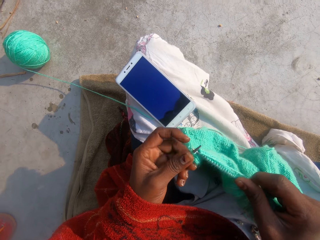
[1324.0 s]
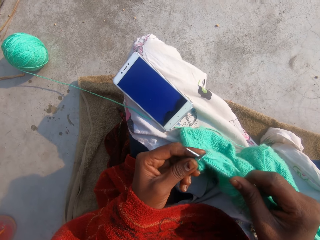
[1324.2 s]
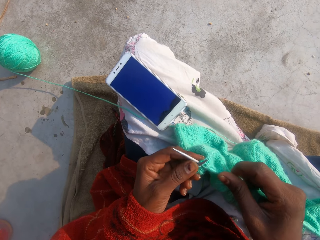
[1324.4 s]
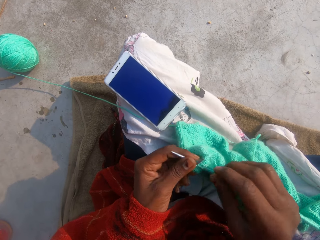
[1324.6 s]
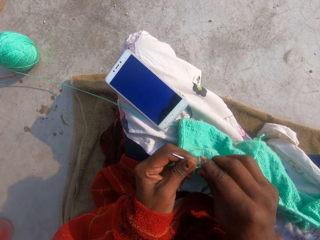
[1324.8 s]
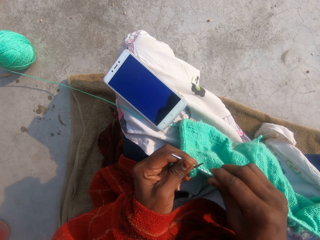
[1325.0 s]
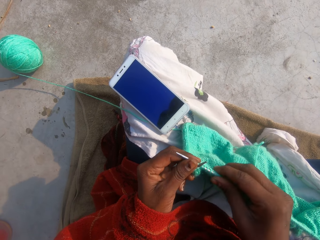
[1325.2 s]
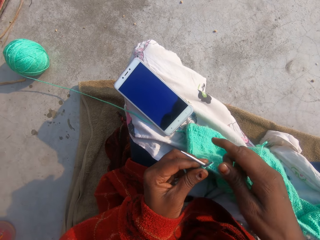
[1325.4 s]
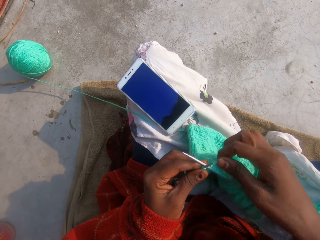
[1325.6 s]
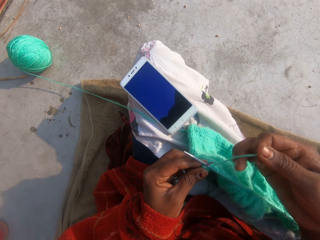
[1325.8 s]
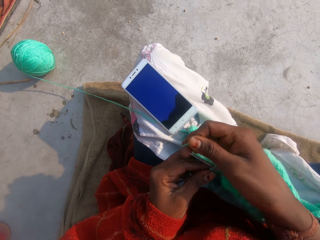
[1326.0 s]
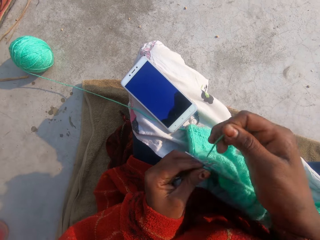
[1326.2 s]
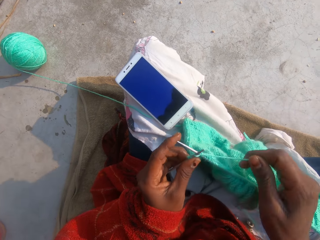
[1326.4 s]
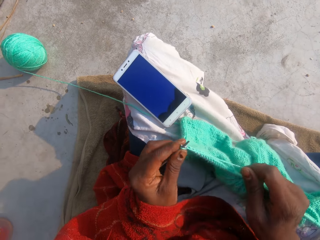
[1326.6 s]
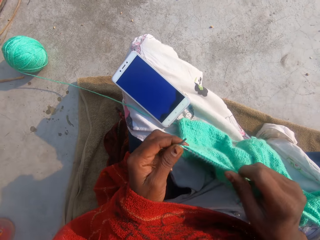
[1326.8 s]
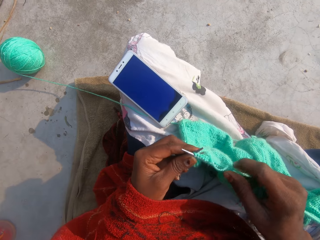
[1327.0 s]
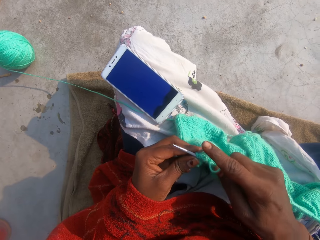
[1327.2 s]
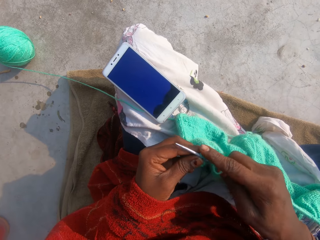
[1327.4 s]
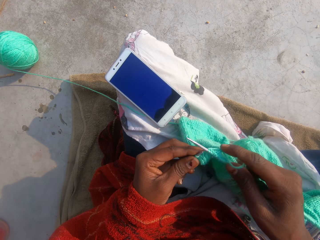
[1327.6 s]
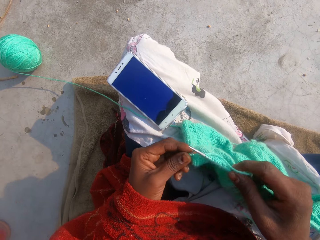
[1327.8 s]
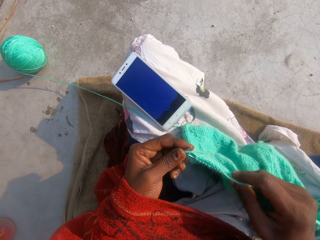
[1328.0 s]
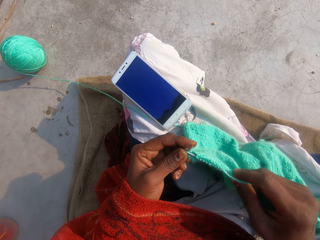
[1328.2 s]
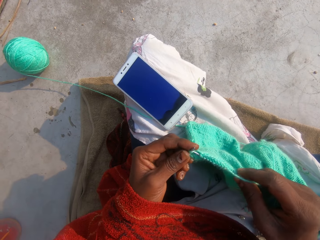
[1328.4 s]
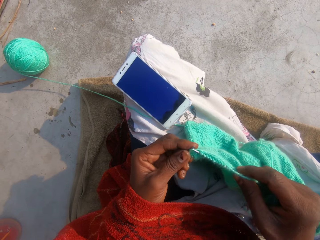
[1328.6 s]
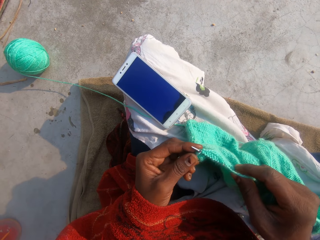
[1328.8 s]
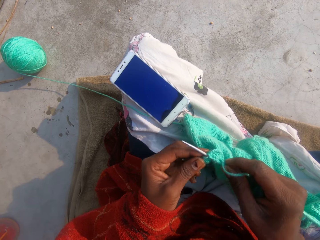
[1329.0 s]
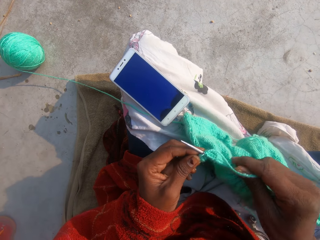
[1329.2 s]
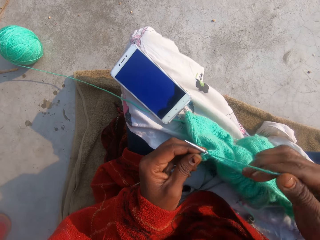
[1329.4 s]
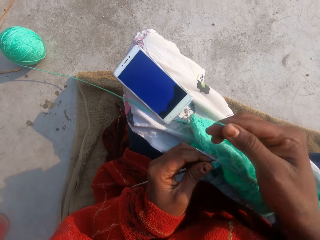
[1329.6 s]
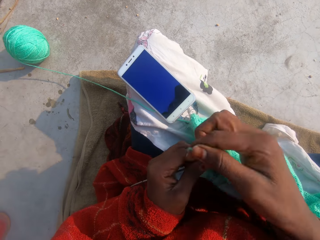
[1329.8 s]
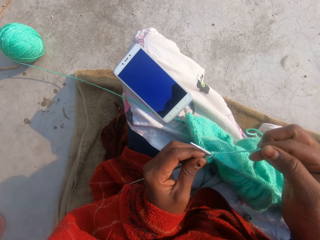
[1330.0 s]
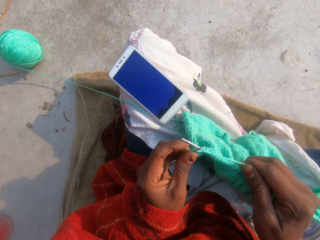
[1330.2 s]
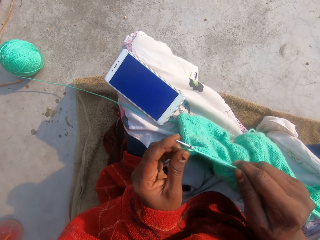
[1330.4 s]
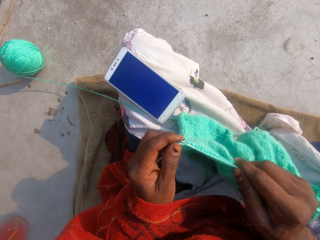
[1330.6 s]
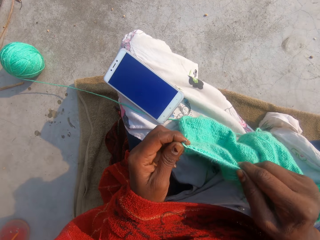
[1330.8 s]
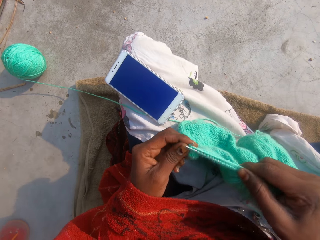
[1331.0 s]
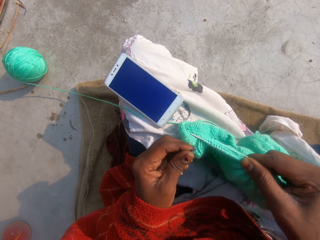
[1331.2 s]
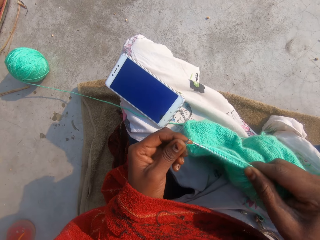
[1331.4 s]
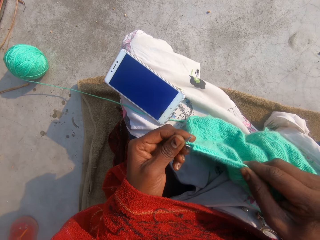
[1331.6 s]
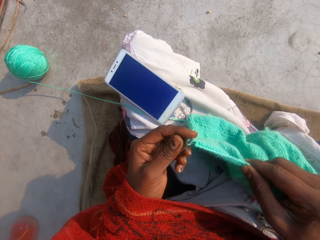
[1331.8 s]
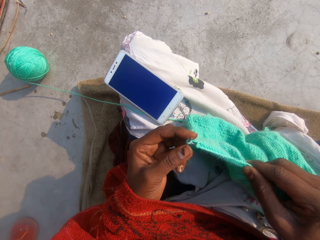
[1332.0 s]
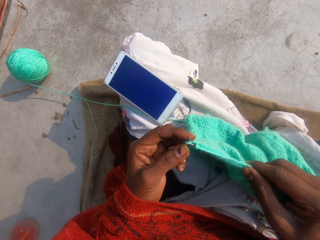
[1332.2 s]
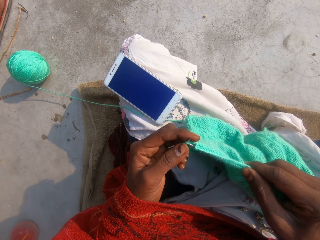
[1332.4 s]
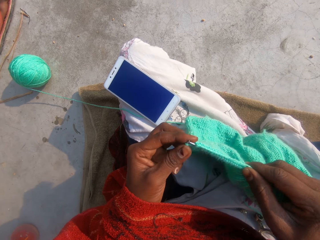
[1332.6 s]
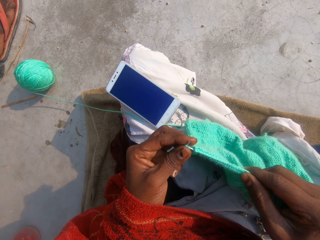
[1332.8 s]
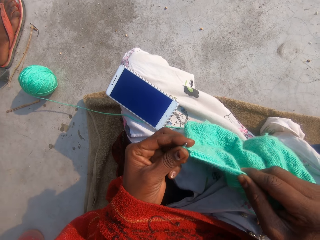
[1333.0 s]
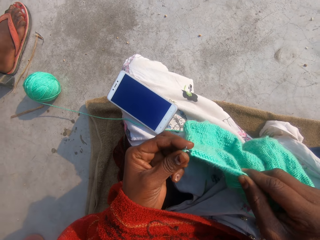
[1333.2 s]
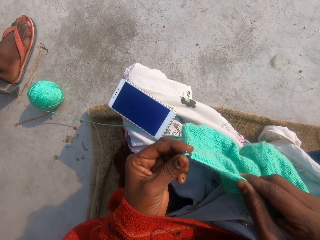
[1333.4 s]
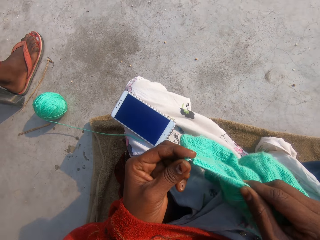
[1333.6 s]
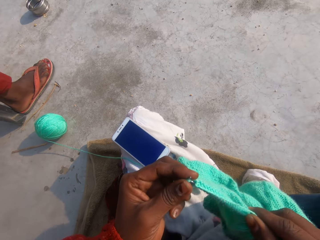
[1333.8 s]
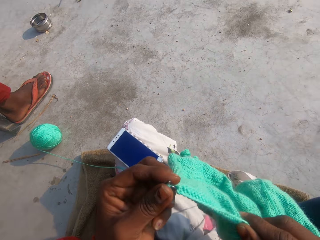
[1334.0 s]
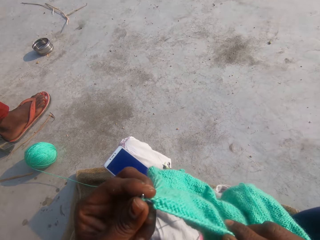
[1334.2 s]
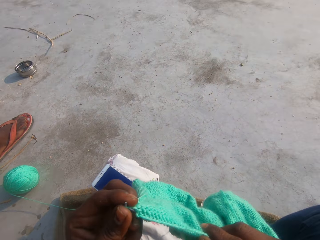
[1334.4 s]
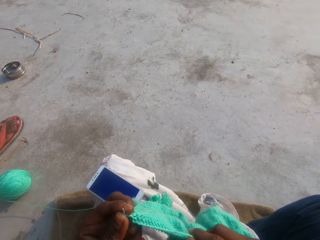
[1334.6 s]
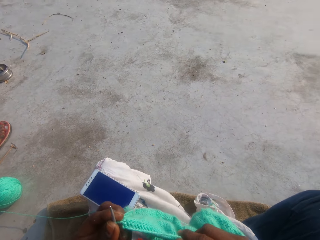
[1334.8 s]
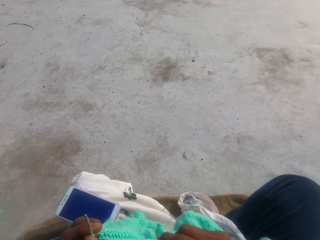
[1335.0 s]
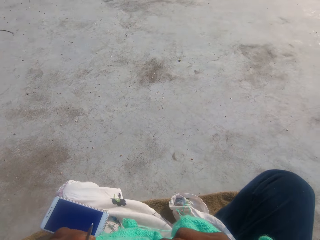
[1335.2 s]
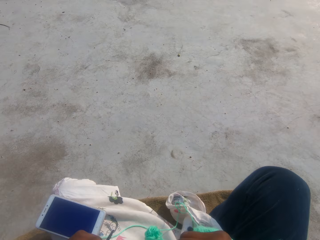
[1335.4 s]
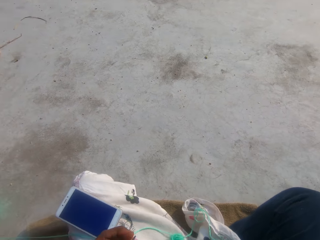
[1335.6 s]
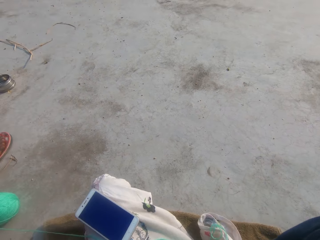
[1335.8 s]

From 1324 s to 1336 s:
The camera wearer adjusts the thread. They knit the garment. They adjust the thread. They knit the garment.

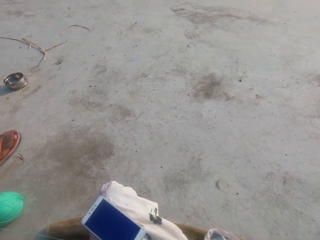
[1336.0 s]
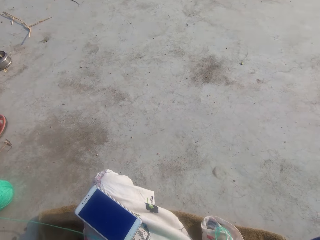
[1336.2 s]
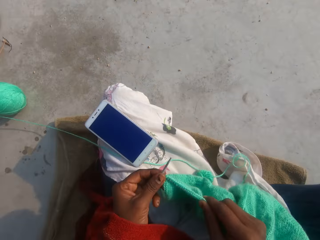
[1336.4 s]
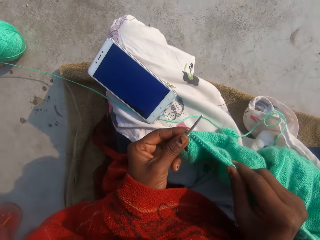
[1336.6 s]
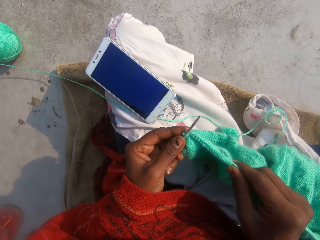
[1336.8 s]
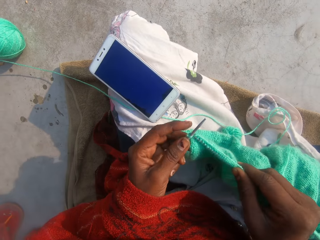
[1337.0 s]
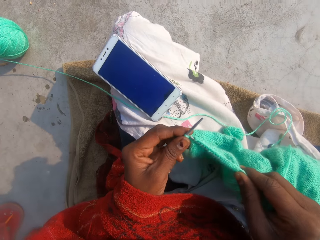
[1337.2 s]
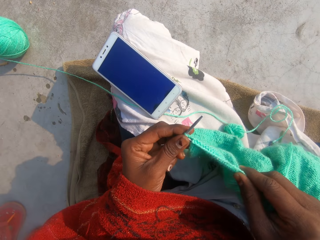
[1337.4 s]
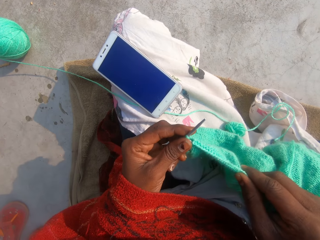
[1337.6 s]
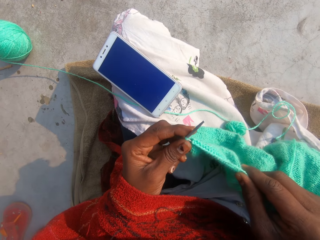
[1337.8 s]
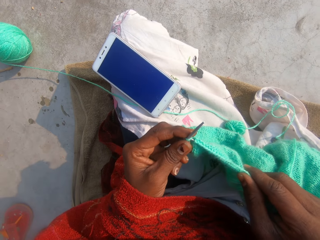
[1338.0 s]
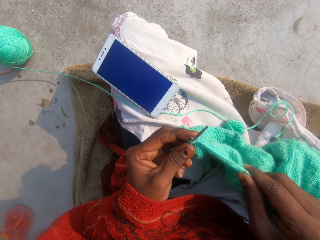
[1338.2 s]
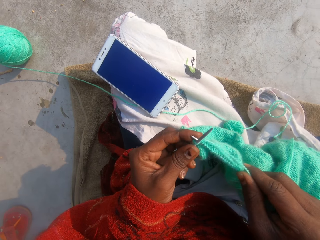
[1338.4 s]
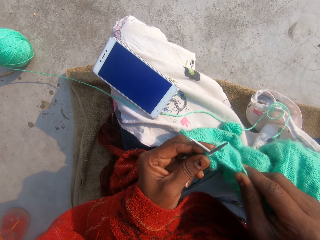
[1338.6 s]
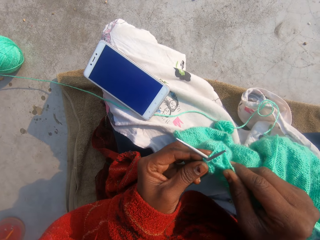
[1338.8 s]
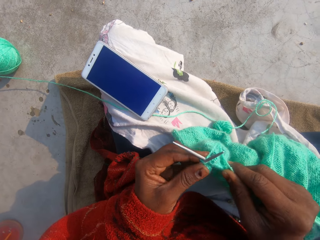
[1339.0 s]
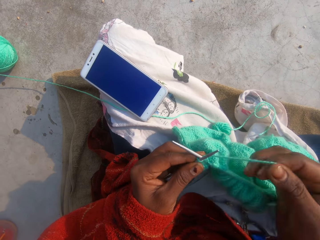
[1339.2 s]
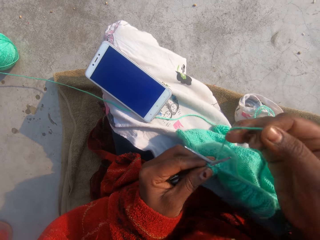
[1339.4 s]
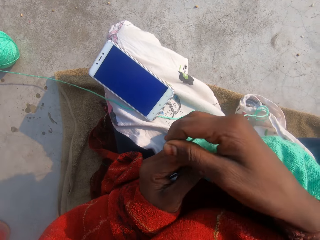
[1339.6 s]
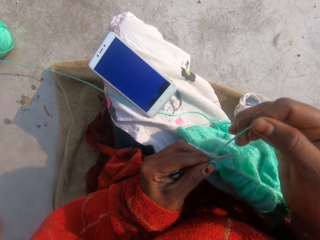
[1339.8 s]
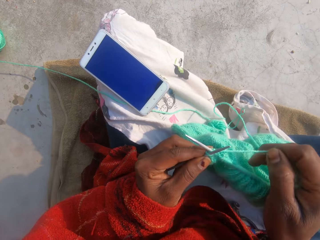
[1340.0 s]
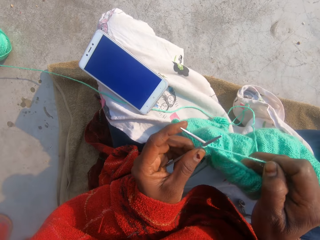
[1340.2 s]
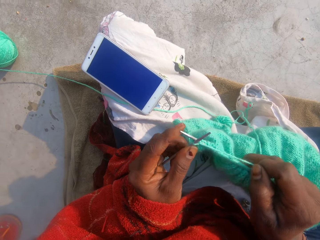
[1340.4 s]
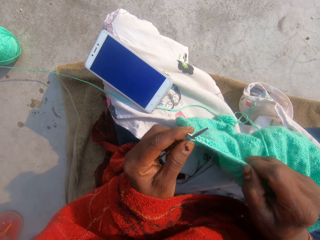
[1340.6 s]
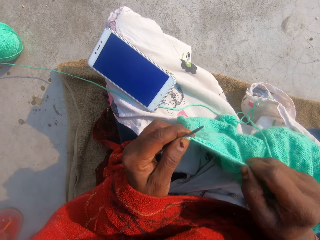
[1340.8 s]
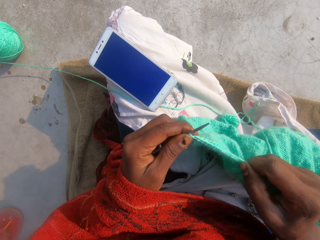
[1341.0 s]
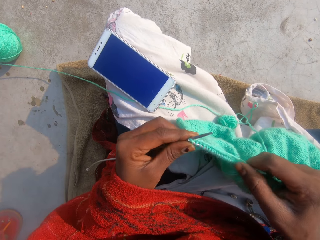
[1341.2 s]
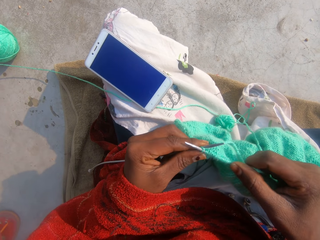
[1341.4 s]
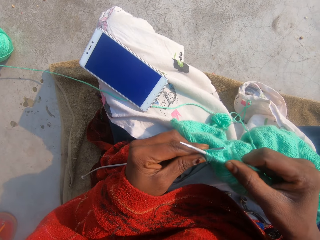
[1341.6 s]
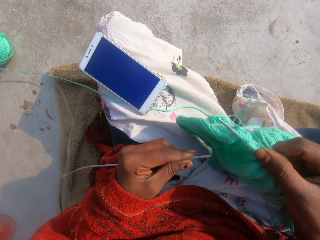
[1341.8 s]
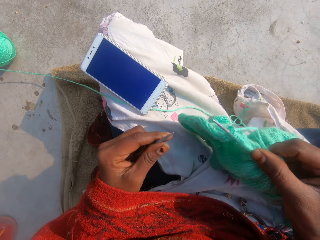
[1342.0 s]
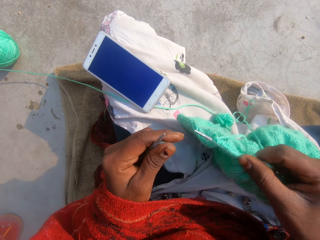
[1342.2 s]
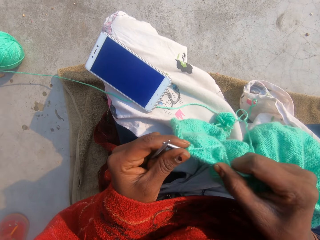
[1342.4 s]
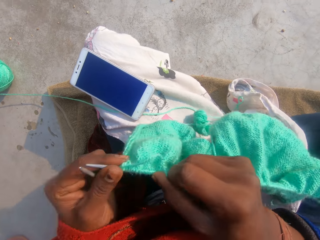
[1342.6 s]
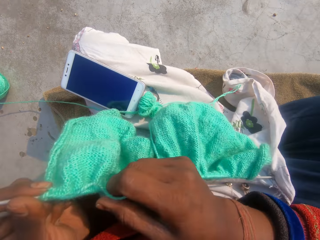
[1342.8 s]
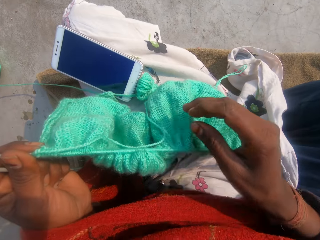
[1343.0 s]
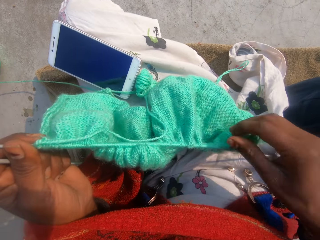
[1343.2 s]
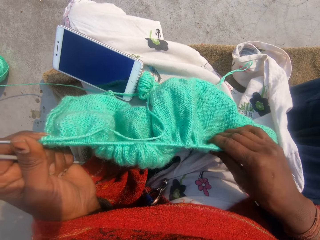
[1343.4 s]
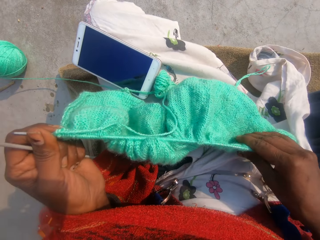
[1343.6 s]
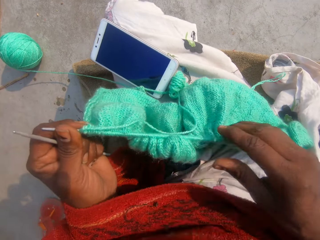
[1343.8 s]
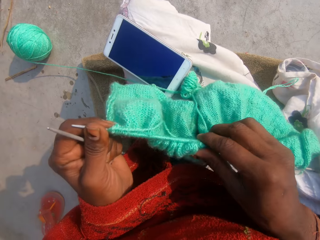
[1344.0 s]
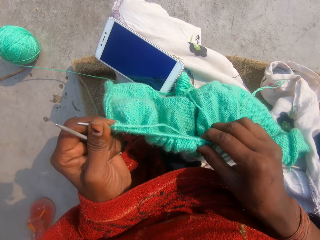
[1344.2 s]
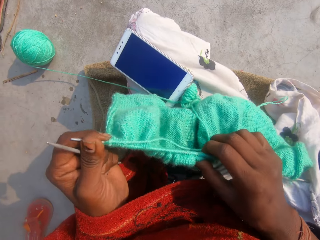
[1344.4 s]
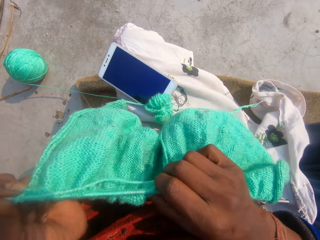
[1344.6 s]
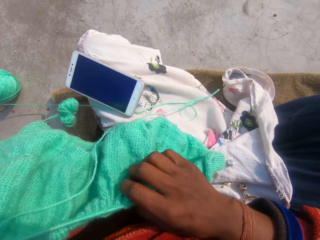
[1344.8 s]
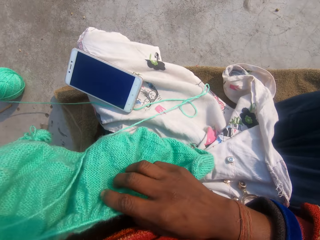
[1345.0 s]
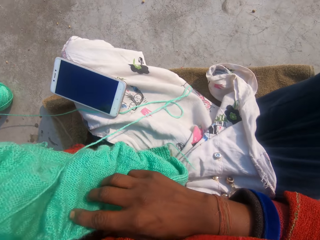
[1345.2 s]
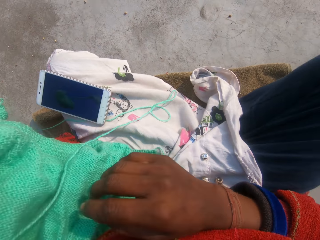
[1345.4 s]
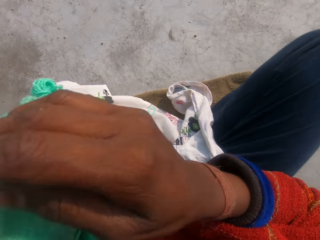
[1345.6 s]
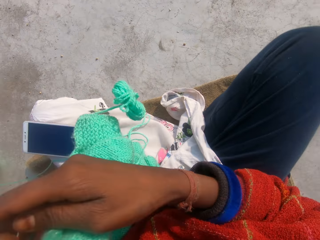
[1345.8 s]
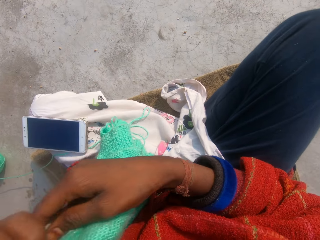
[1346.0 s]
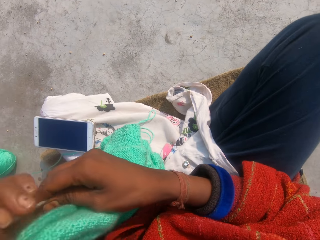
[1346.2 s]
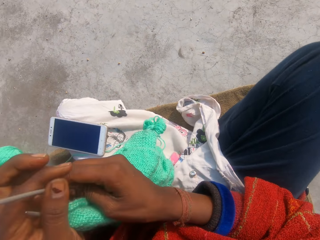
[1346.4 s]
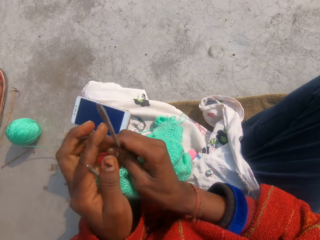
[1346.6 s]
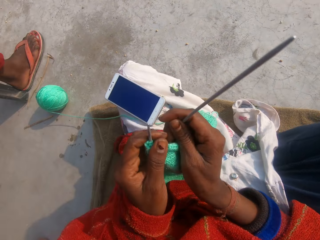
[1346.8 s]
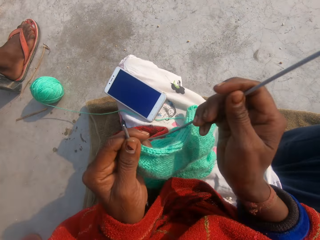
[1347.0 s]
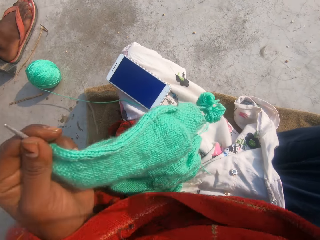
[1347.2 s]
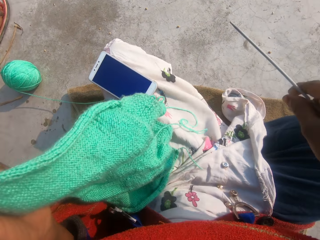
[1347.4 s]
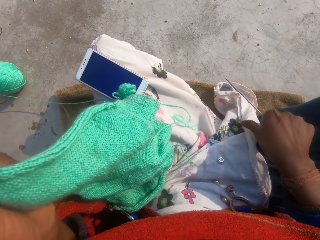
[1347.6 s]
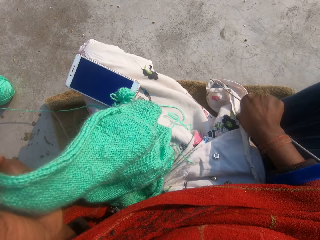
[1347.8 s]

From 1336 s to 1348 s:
The camera wearer adjusts the thread. They knit the garment. They adjust the garment. They adjust a piece of knitted fabric on a lap. They flip the piece of knitted fabric on the lap.
